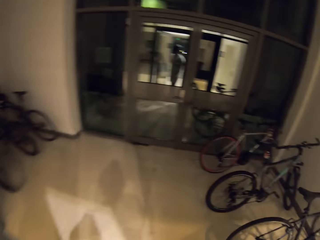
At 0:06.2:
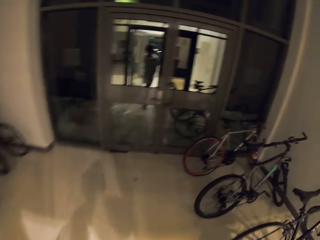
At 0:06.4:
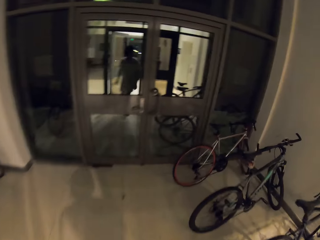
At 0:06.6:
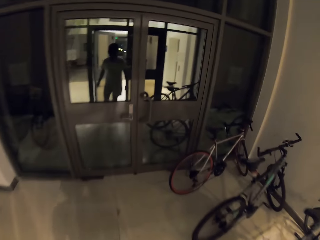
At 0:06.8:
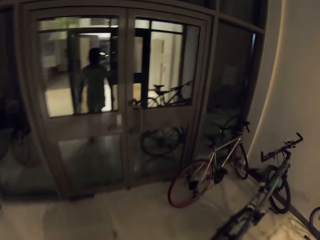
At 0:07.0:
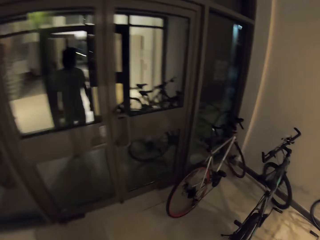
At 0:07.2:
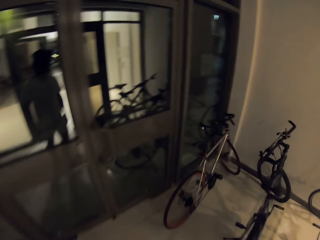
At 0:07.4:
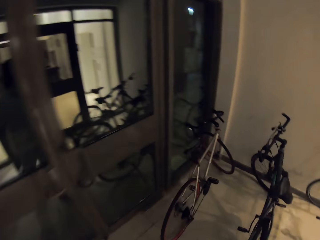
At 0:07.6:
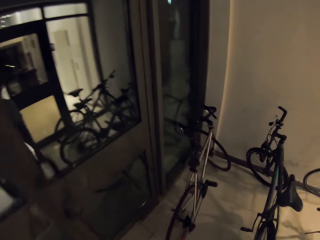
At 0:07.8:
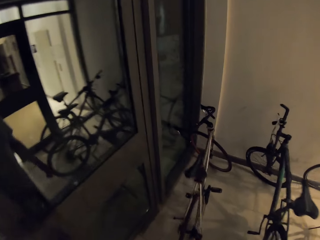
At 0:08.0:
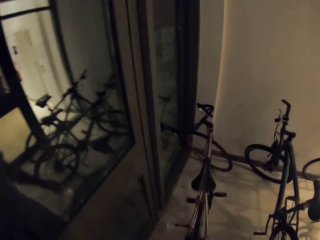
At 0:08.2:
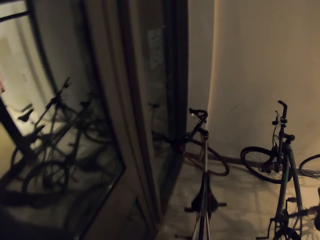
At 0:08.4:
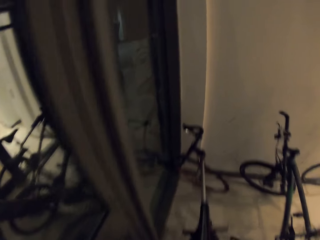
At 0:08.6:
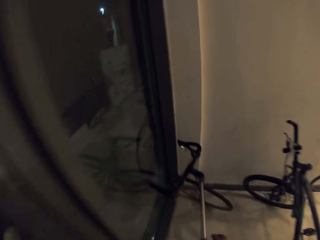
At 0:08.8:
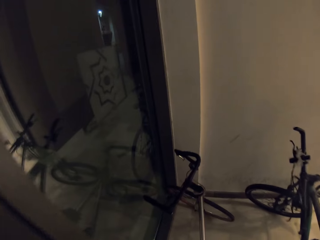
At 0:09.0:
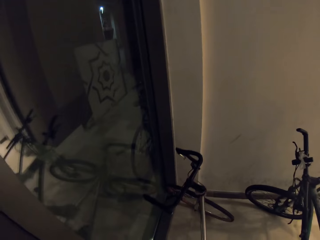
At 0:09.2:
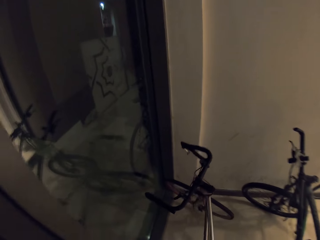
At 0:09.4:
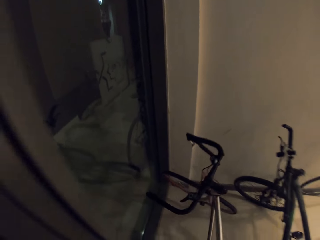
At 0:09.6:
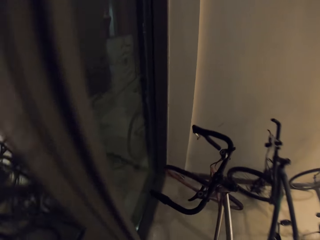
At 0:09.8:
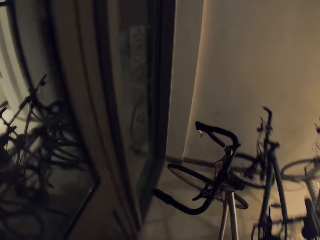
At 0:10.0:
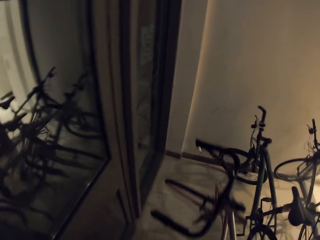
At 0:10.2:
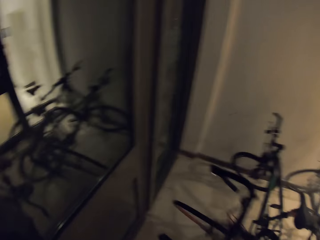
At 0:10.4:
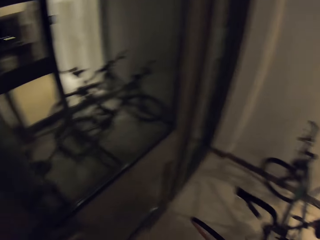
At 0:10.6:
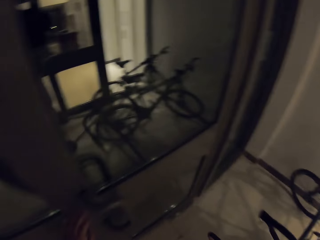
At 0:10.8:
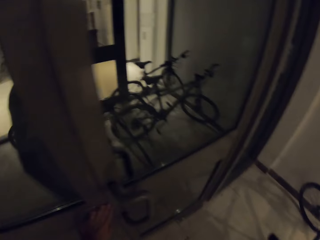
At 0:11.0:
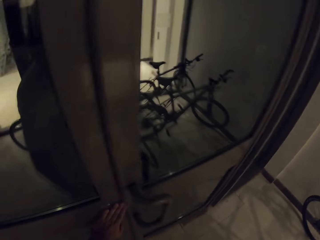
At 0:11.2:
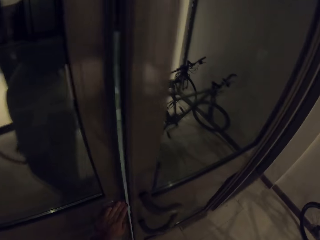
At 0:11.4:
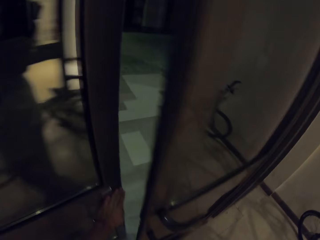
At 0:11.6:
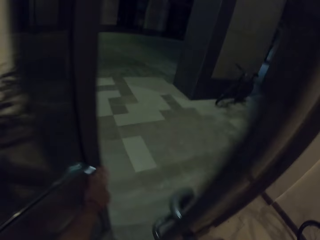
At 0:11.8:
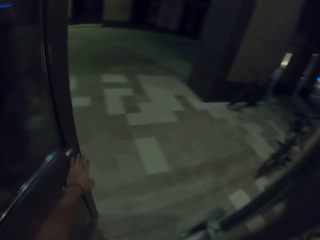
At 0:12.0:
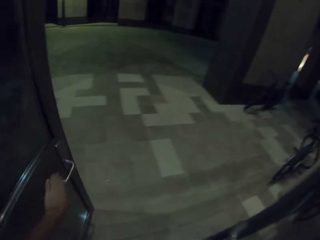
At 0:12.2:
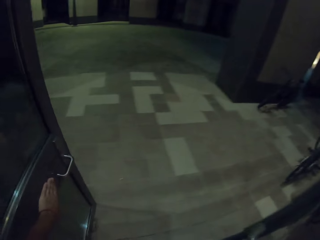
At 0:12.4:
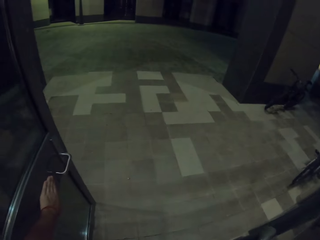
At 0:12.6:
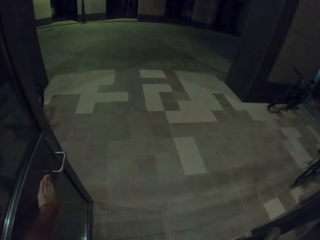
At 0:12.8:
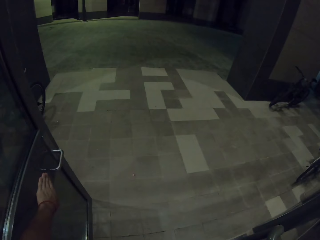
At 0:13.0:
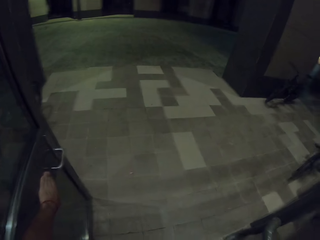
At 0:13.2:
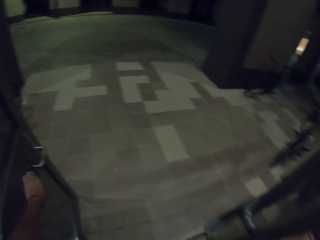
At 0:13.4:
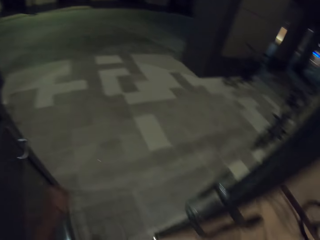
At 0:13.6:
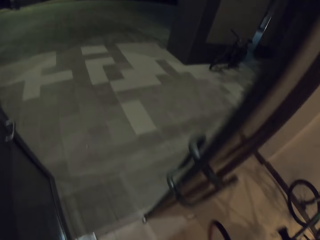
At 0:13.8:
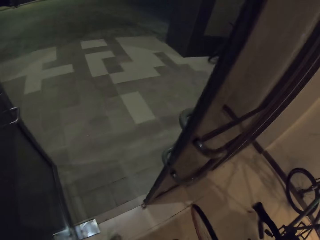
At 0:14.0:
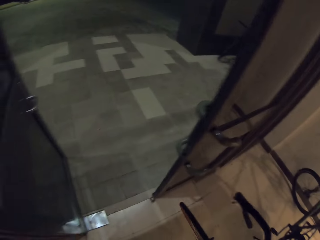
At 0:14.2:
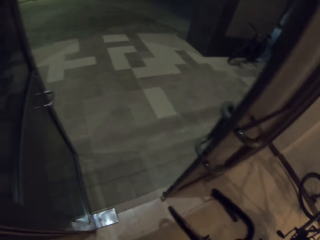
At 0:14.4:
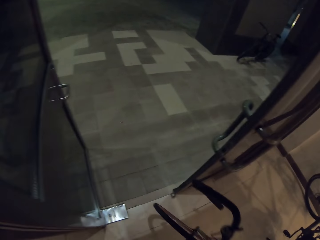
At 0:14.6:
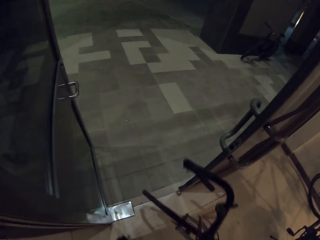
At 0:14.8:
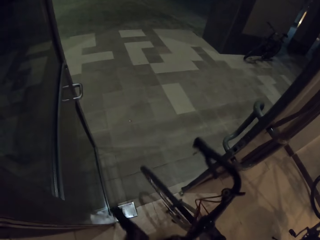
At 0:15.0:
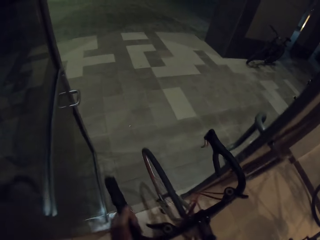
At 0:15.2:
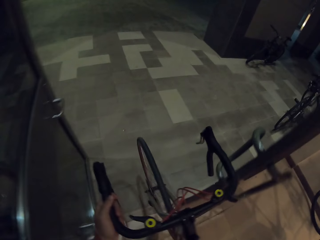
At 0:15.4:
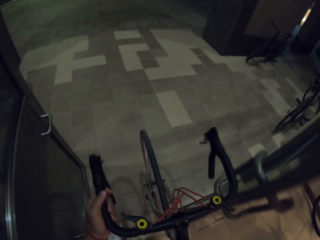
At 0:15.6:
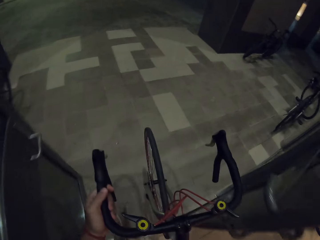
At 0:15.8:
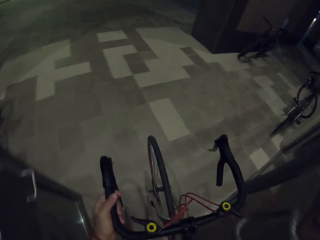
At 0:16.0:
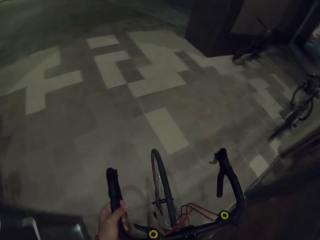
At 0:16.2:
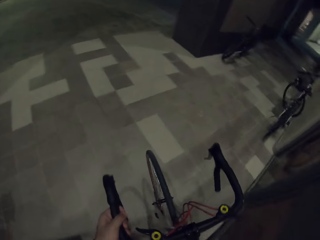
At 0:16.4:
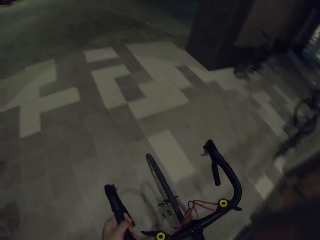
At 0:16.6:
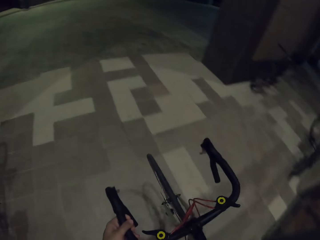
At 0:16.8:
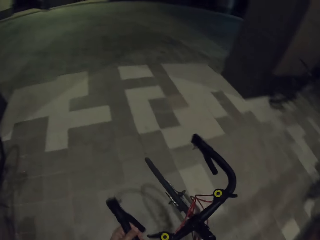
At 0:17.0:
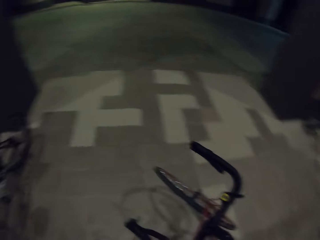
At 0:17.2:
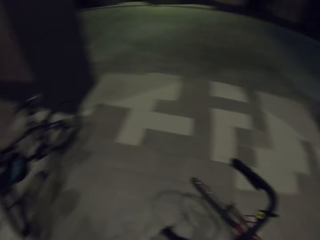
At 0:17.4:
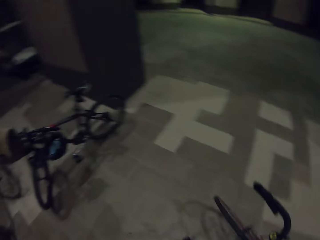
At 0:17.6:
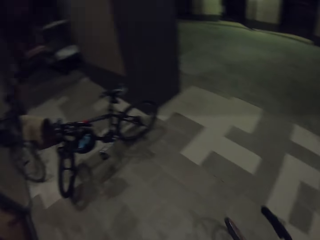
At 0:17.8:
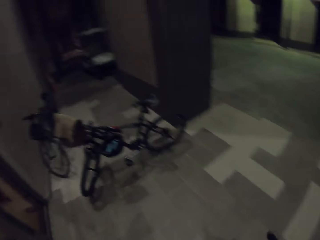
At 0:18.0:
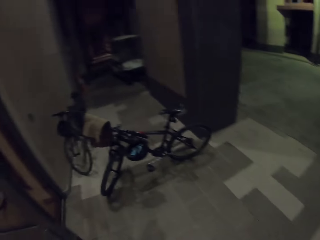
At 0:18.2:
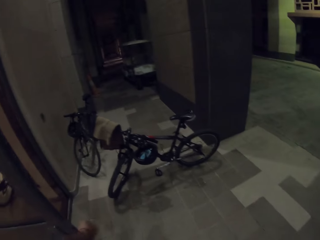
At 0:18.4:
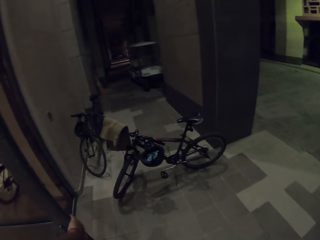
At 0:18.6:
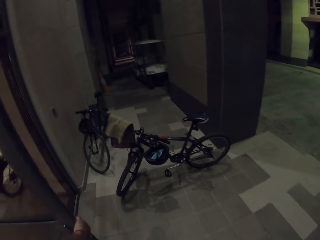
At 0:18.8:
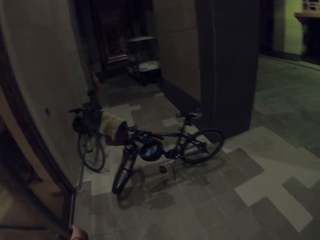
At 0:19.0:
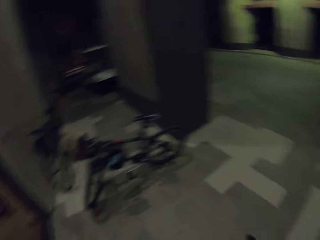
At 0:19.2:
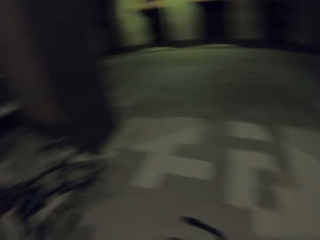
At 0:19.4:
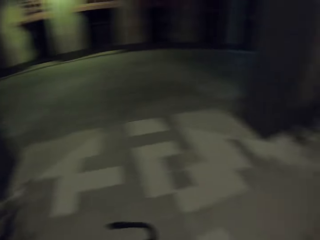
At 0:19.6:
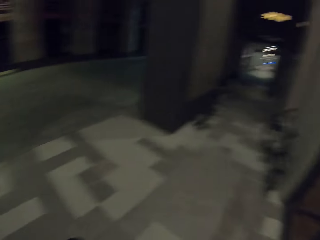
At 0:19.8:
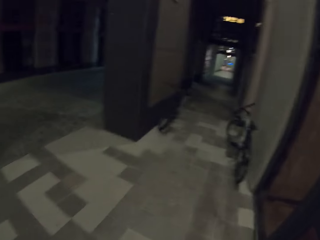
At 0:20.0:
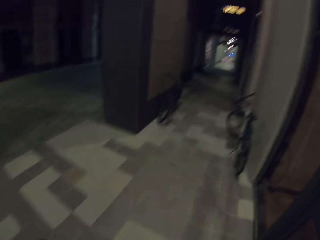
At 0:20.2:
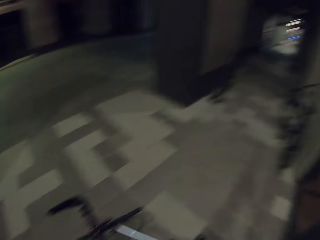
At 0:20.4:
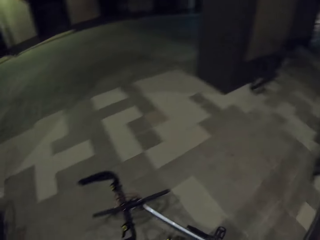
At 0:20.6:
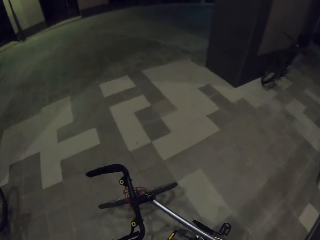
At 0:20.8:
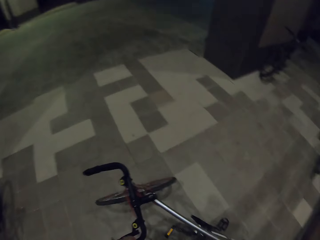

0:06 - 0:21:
The camera wearer walks in the room. They walk out the door. They lift up the parked bicycle and pull the bicycle. They open the door. They walk outside the door with the bicycle. They push the bicycle. They put the bicycle down. They close the door.

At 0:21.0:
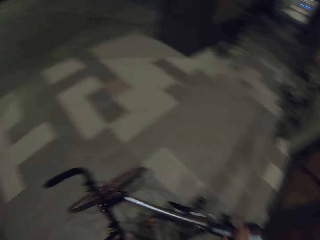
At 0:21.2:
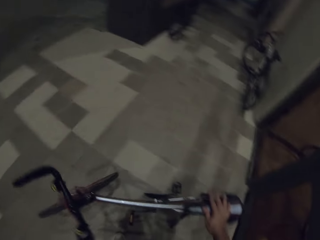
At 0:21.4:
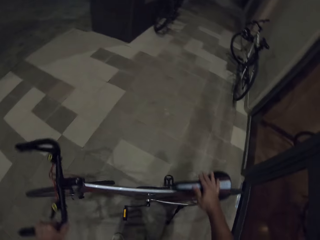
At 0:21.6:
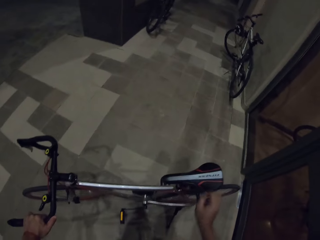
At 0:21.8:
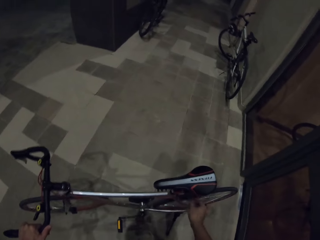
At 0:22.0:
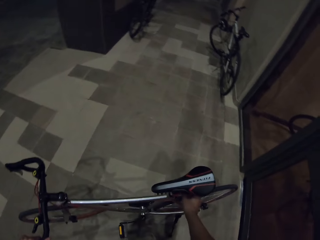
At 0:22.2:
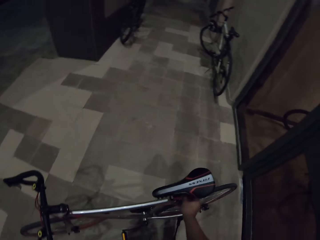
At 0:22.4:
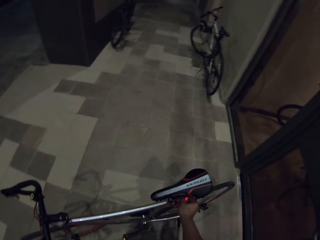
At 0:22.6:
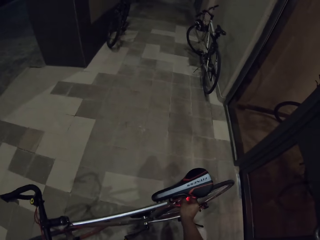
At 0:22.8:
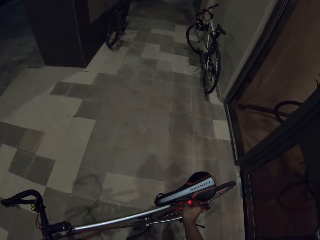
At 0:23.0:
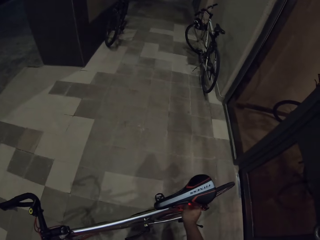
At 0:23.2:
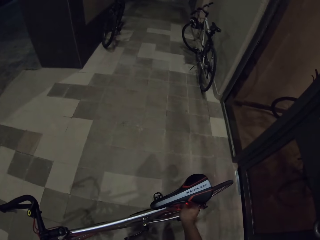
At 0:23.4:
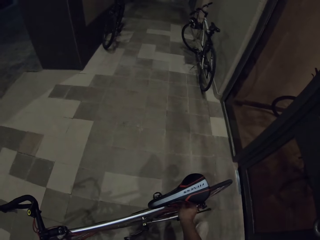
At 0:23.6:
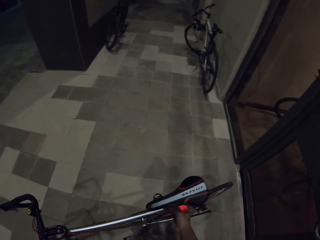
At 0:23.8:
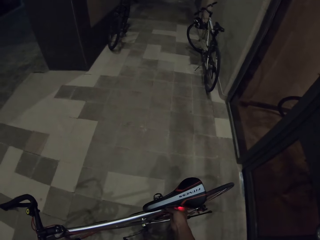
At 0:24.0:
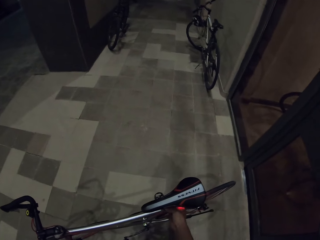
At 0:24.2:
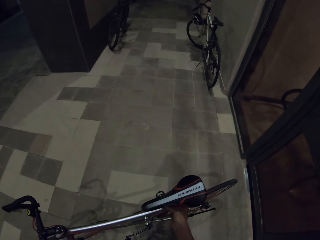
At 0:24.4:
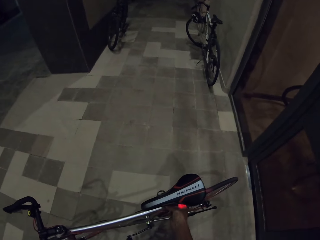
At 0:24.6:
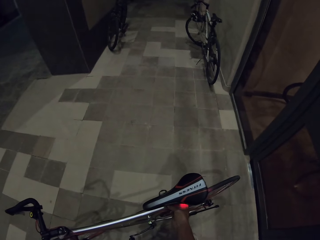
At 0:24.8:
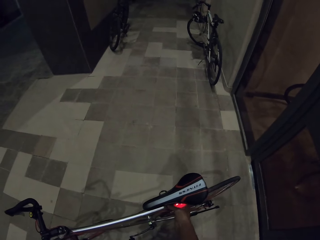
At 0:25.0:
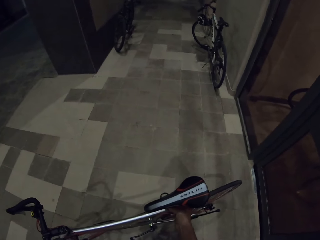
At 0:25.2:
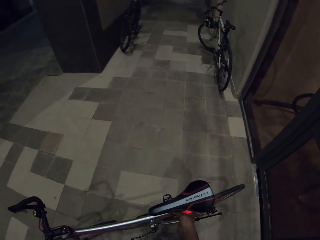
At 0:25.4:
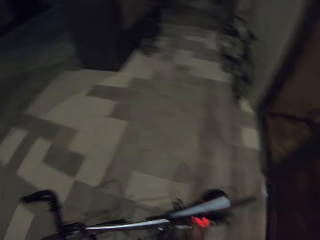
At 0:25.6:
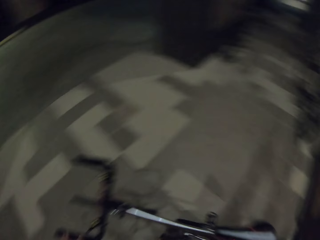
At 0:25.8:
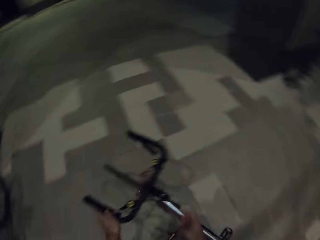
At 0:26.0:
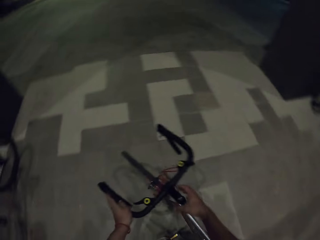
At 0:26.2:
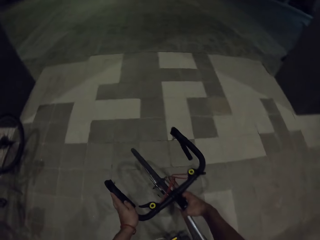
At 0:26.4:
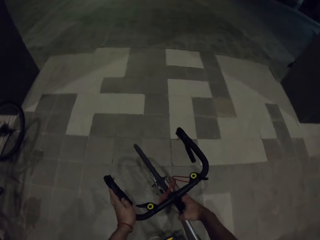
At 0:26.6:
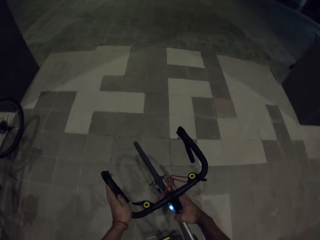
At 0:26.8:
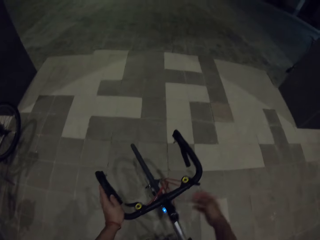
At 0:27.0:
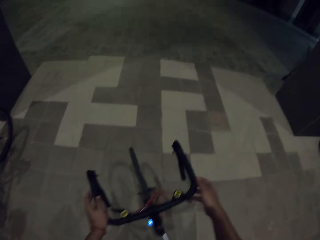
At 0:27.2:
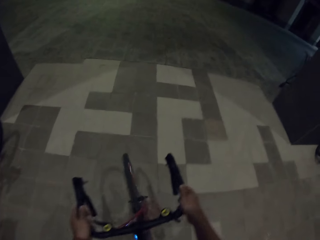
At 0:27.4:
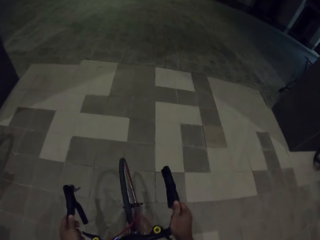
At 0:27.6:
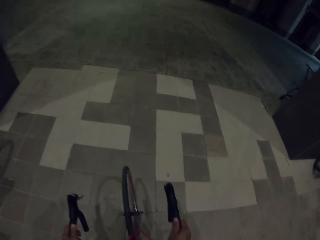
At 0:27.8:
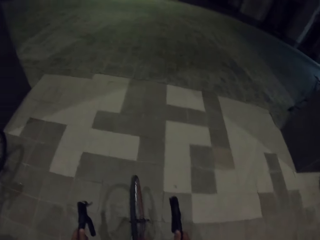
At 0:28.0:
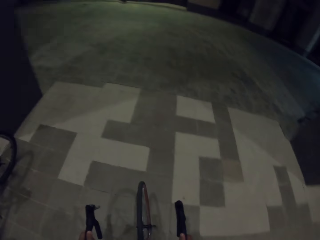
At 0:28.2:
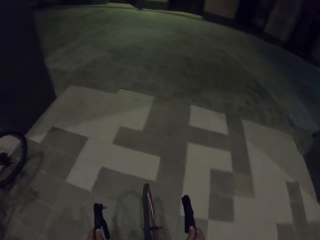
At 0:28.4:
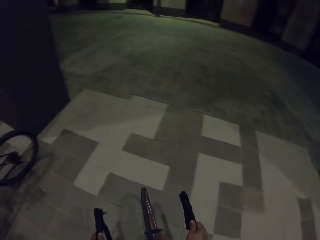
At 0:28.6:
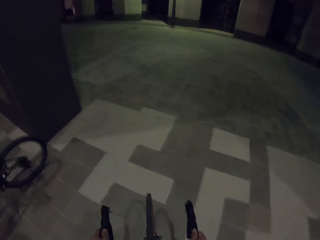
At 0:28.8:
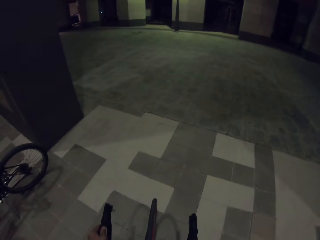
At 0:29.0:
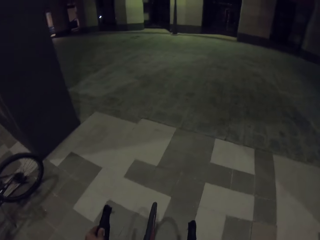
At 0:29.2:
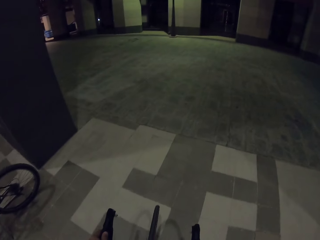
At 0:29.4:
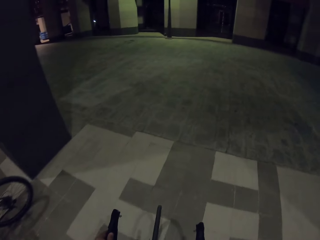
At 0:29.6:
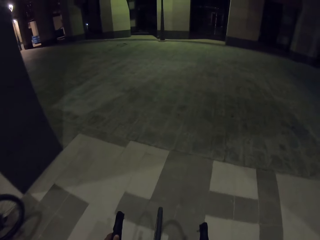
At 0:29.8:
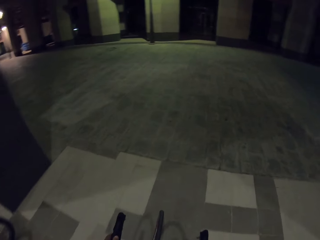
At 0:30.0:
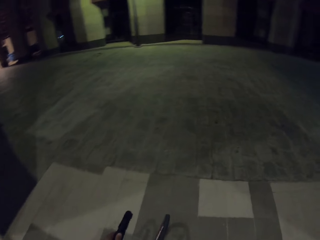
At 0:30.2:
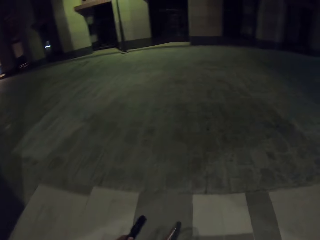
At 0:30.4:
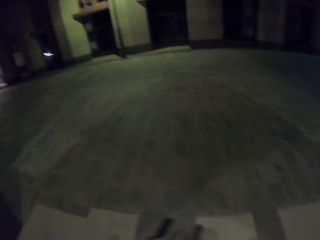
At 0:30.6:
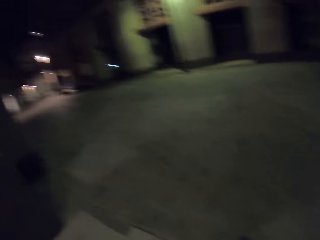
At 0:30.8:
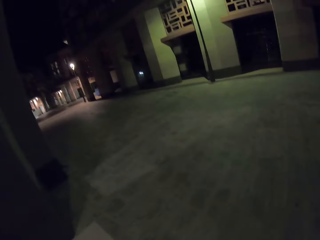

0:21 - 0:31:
The camera wearer lights up the bicycle rear lights. They light up the bicycle front lights. They get on the bicycle. They cycle the bicycle forward.
